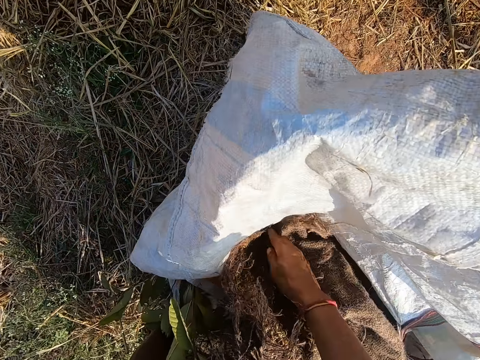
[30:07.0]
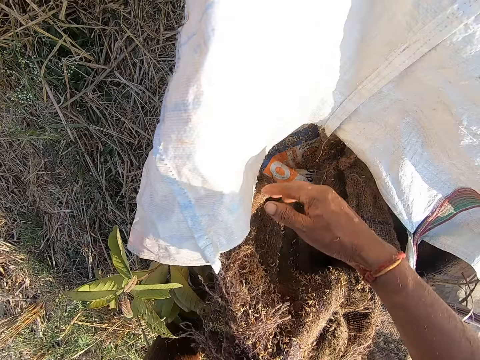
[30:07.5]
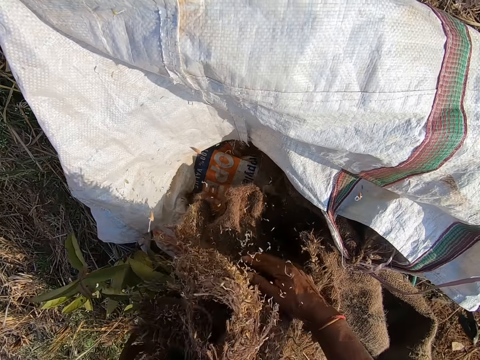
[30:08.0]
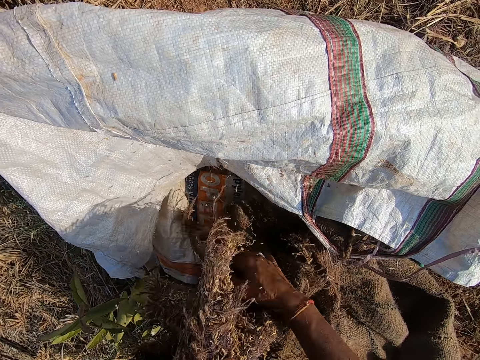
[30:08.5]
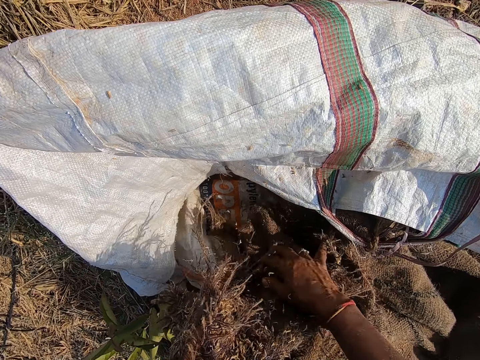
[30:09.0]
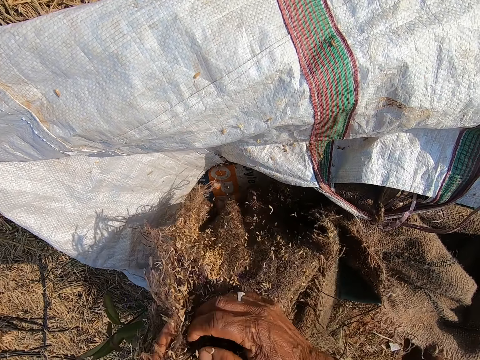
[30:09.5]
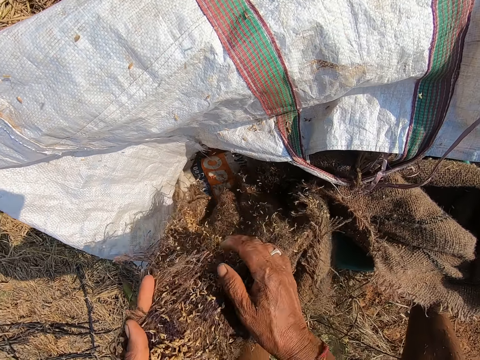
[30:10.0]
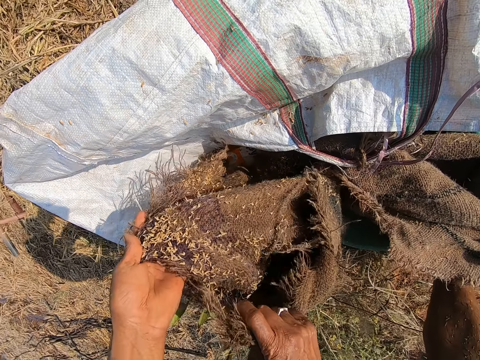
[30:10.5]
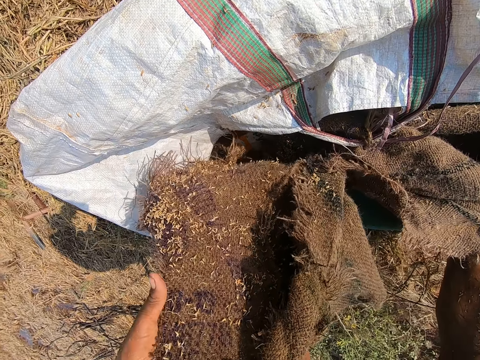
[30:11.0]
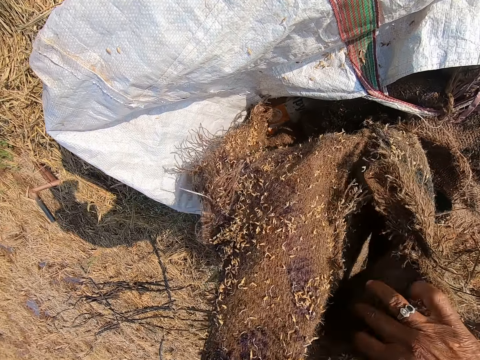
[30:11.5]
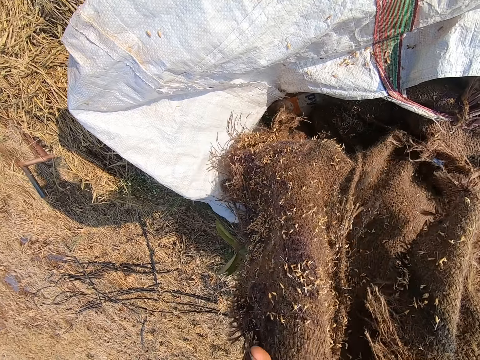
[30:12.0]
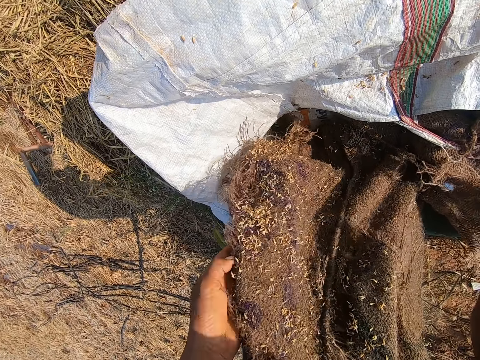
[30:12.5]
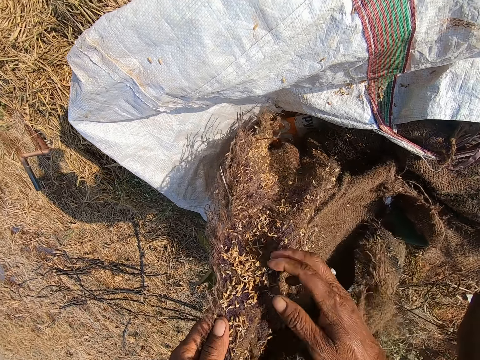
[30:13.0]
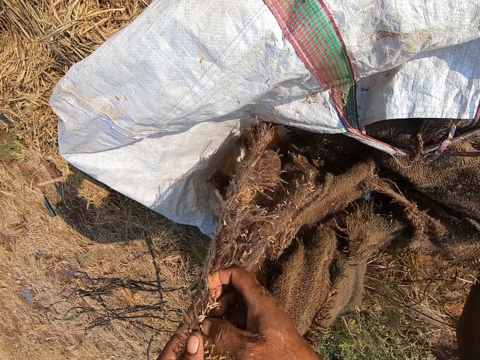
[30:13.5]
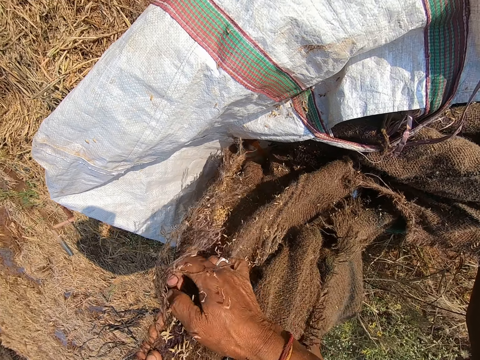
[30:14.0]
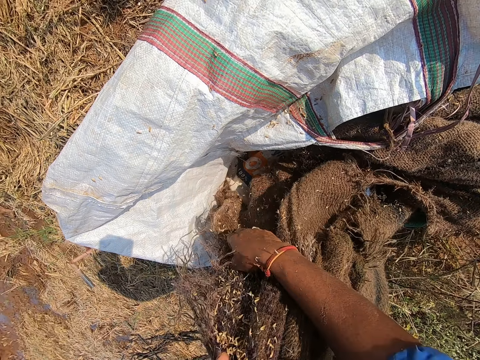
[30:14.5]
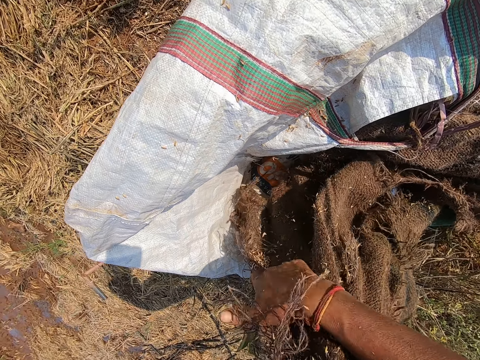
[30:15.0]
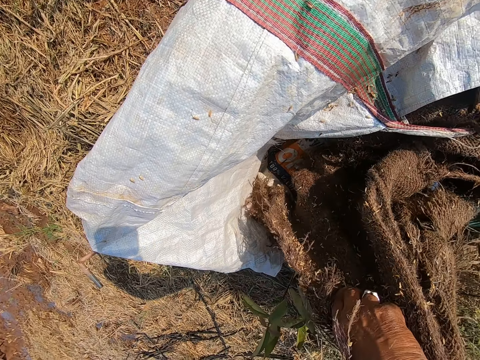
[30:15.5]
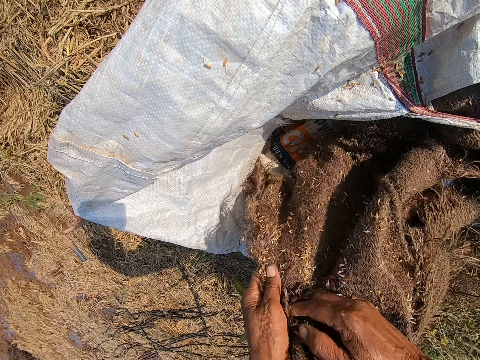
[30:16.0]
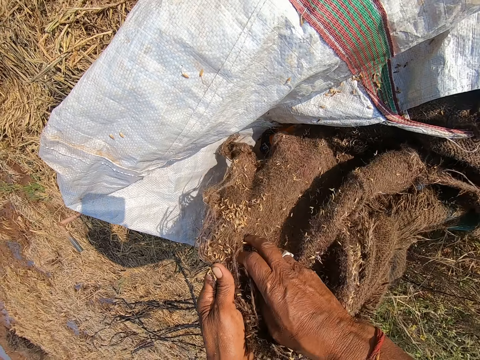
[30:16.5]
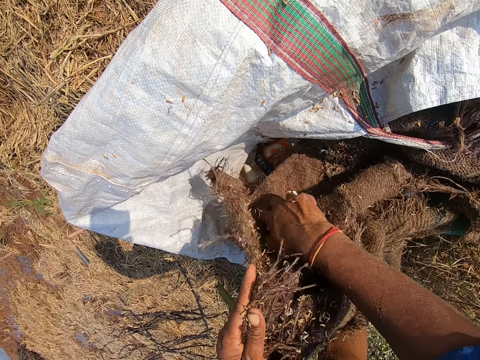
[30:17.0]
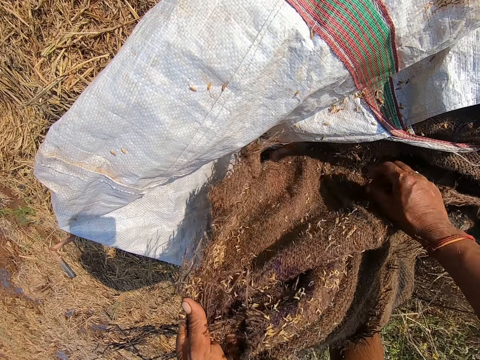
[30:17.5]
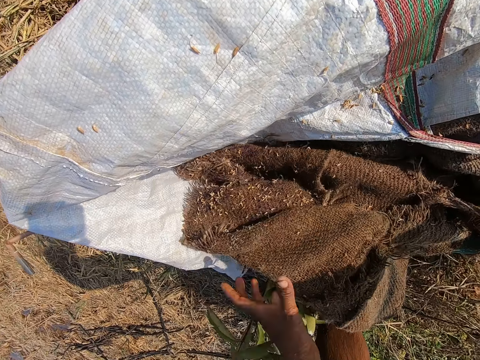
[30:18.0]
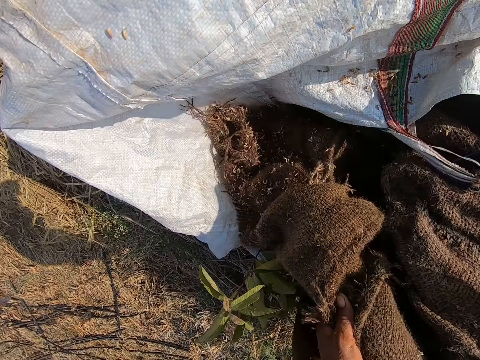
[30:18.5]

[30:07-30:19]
The camera wearer moves the bag with his right hand. He drops the sacks in the bag. He dusts the grain on the sack into the bag with his right hand. He rubs the sack of flake food.

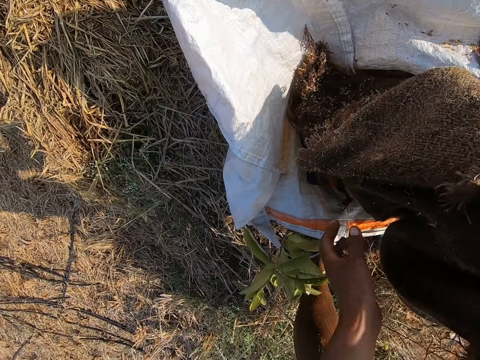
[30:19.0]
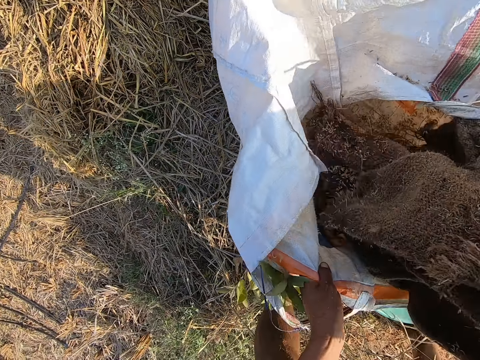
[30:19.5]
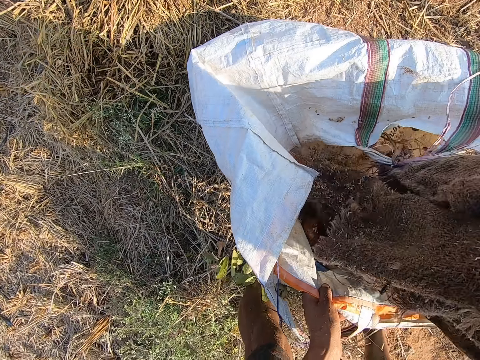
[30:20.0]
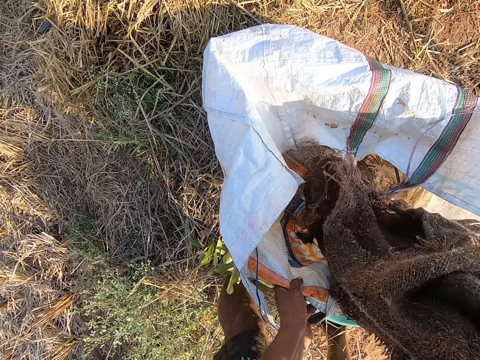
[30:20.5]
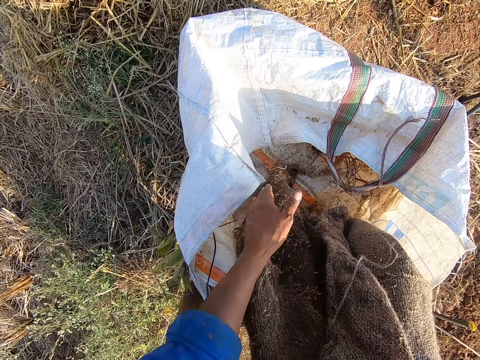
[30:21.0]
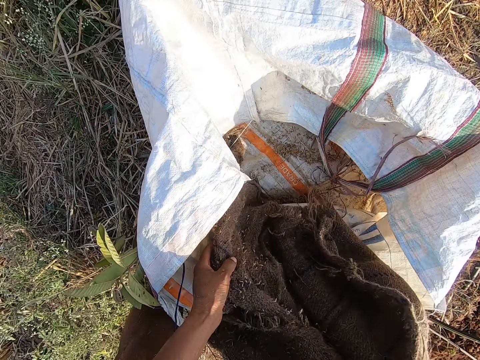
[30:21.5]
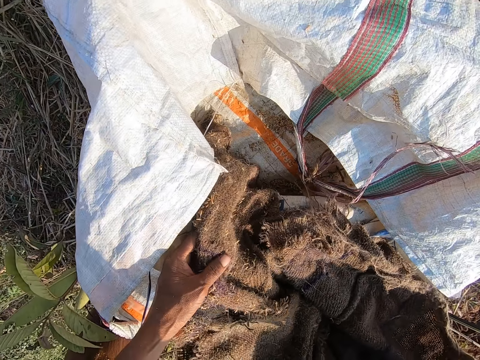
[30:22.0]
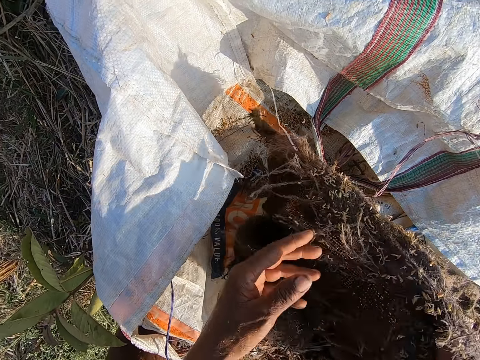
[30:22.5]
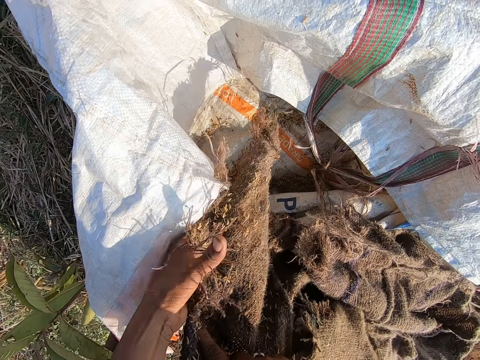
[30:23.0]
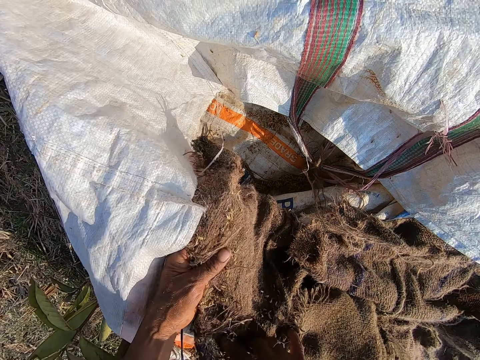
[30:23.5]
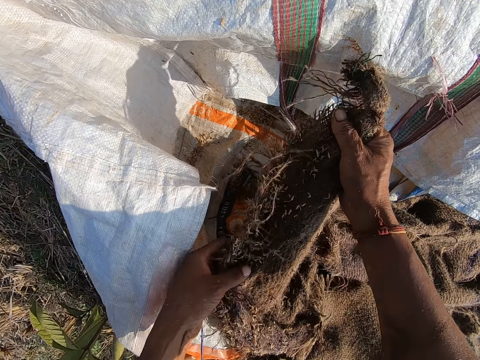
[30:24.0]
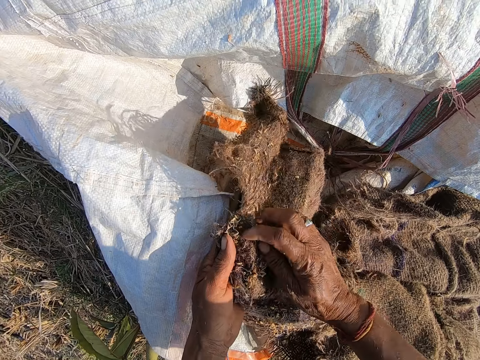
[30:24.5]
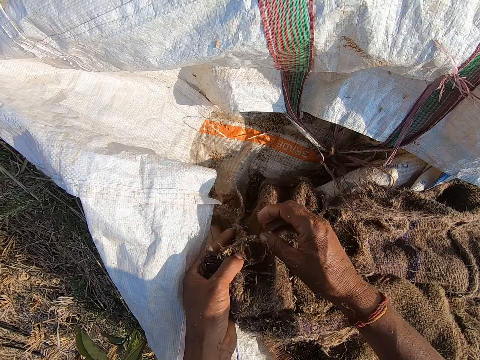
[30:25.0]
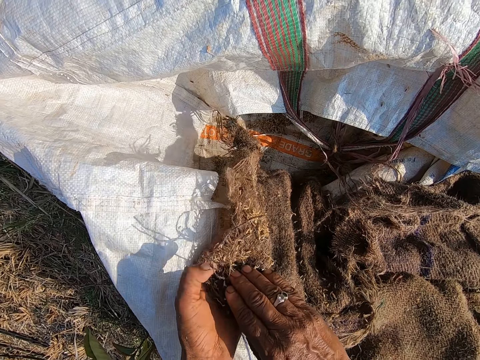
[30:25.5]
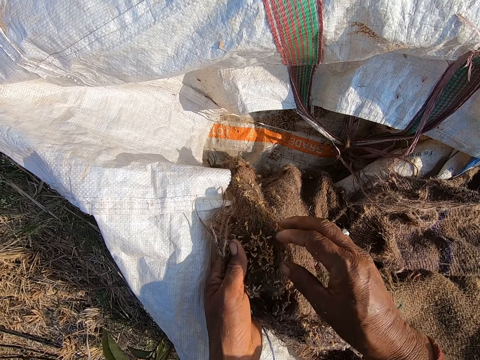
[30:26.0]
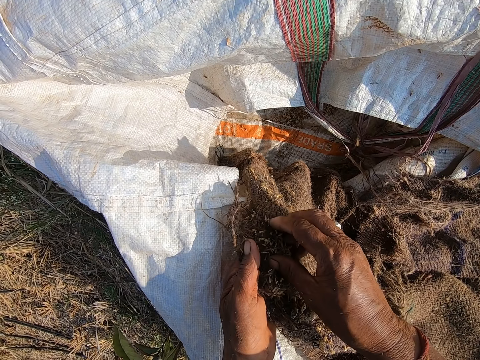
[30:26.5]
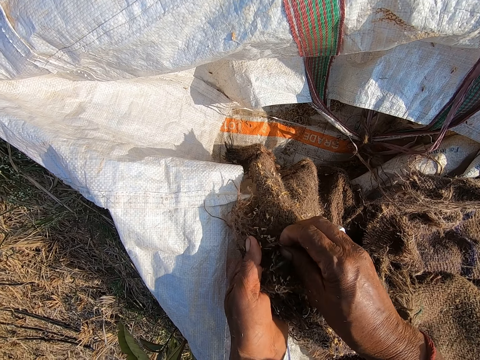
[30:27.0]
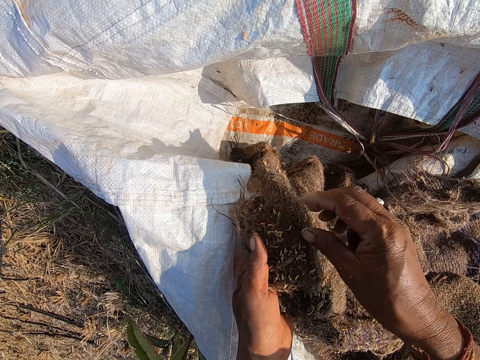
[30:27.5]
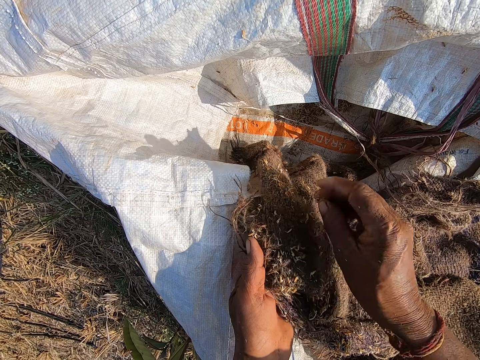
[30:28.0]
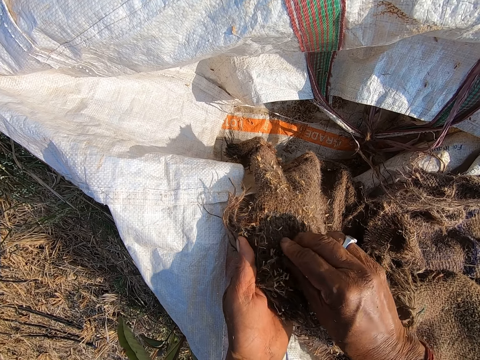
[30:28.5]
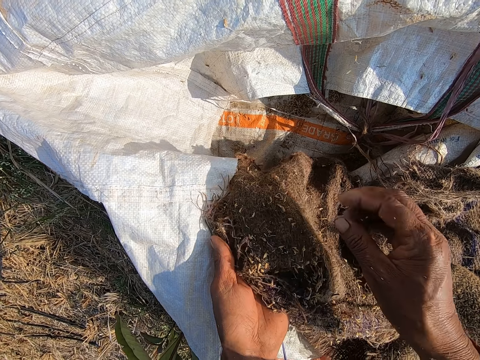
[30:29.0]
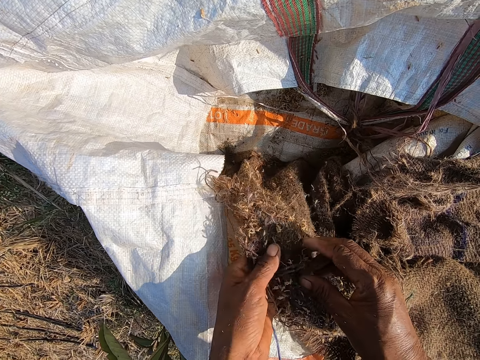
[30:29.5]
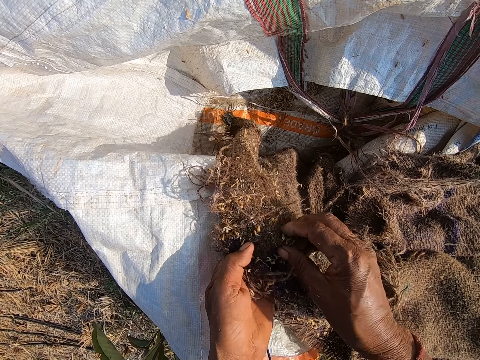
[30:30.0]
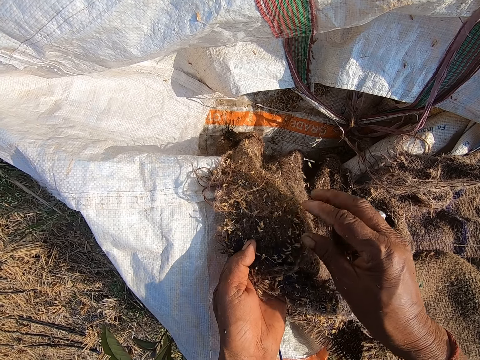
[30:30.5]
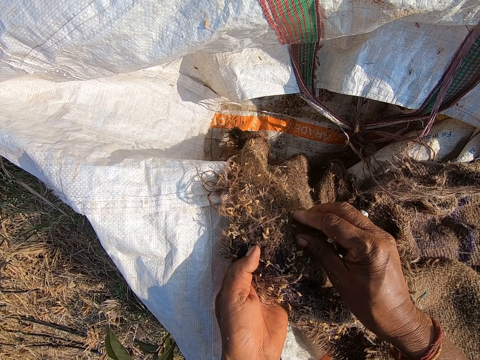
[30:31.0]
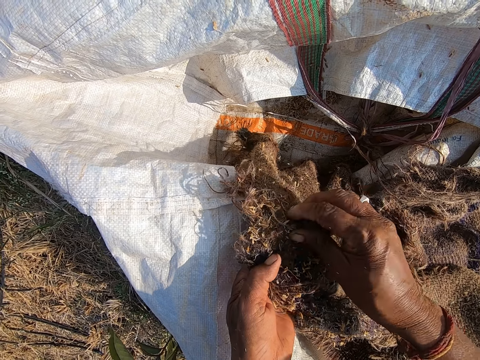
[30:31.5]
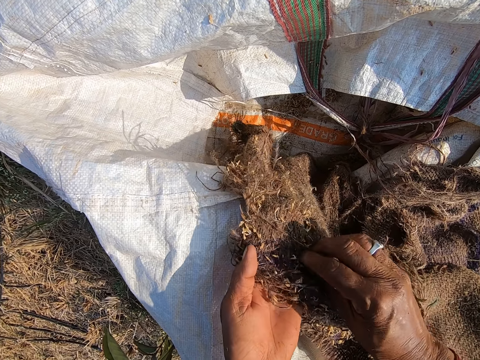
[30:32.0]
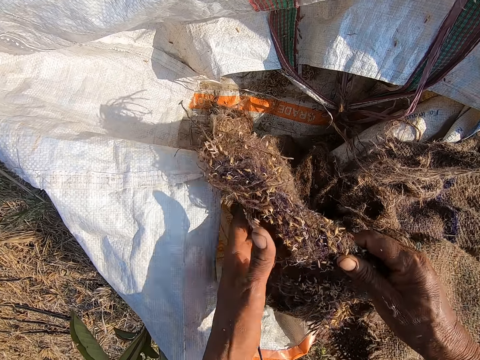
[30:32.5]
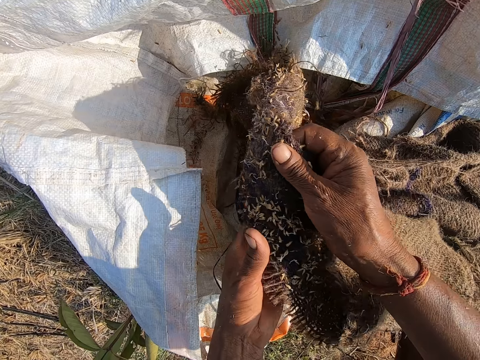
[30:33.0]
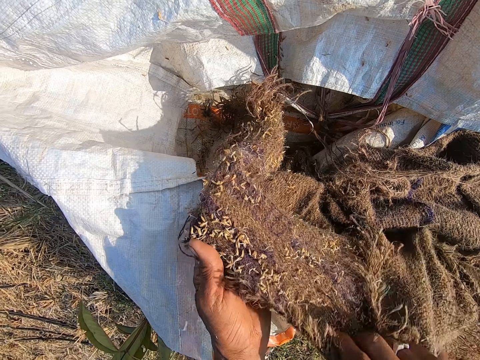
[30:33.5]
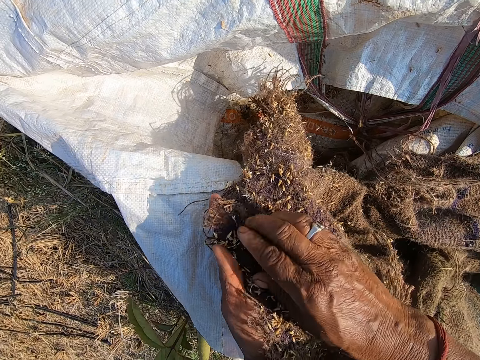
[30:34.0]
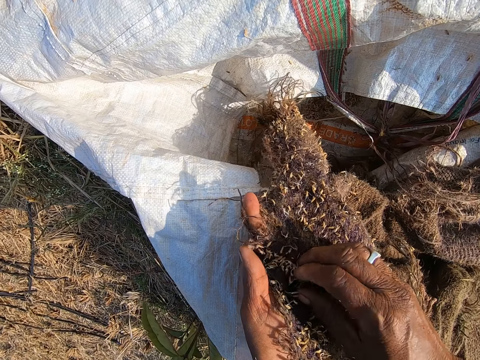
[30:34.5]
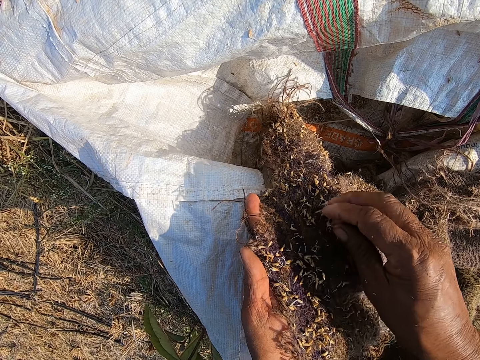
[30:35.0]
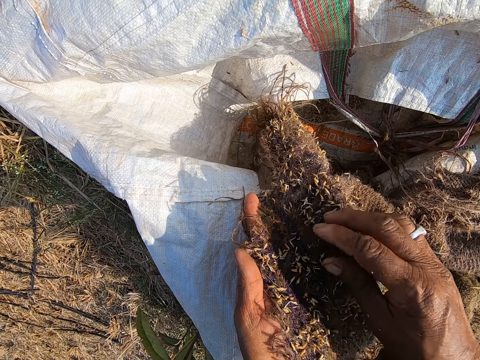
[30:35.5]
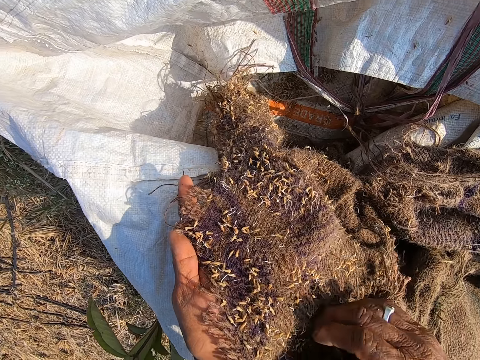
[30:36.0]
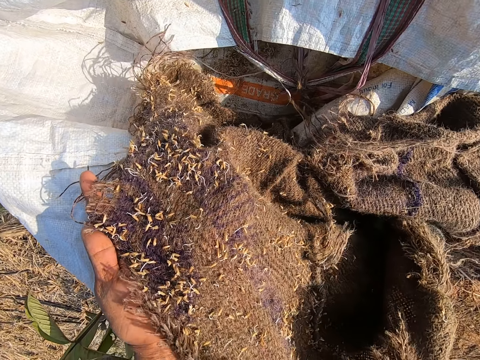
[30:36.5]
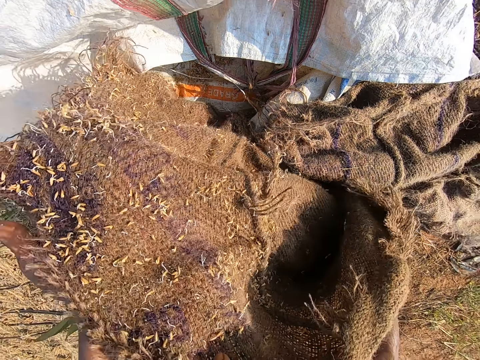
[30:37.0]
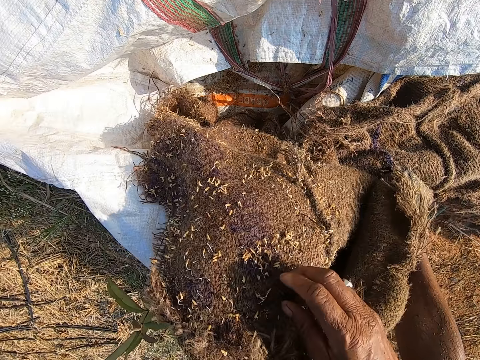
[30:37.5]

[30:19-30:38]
The camera wearer shakes the sacks in the bag. They pick flake food on the sacks.
